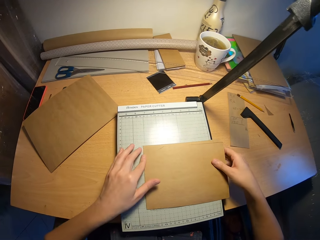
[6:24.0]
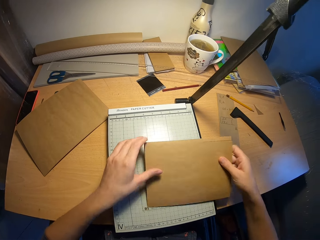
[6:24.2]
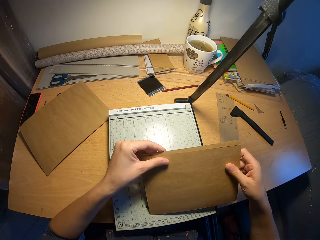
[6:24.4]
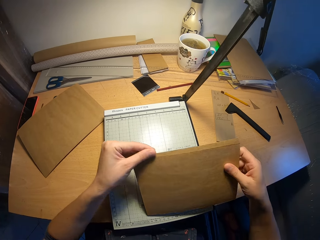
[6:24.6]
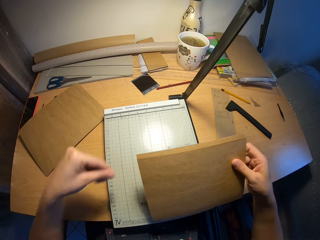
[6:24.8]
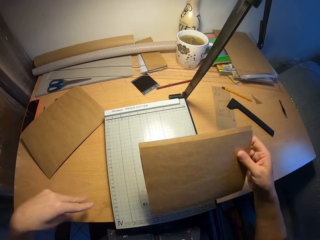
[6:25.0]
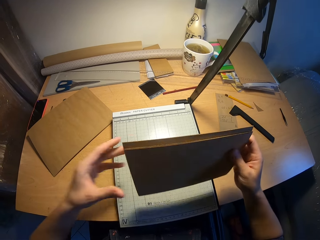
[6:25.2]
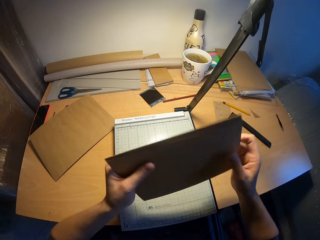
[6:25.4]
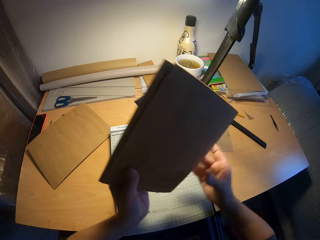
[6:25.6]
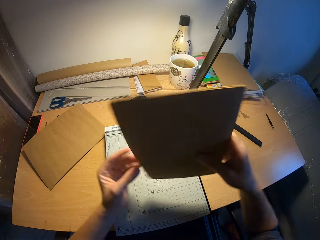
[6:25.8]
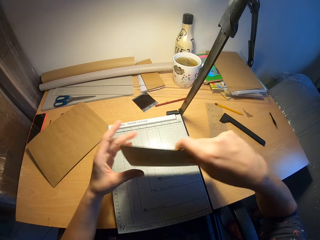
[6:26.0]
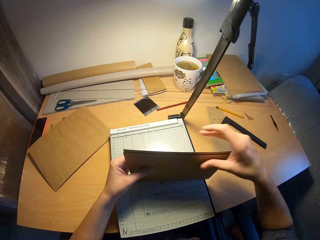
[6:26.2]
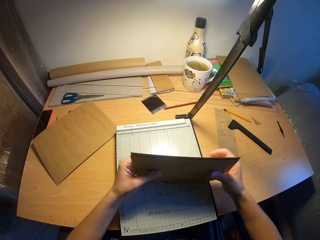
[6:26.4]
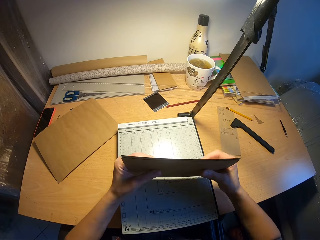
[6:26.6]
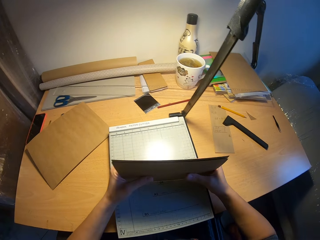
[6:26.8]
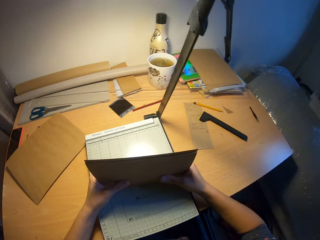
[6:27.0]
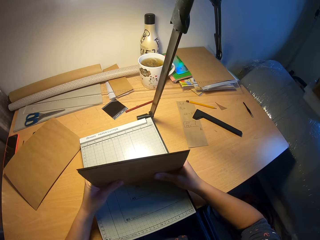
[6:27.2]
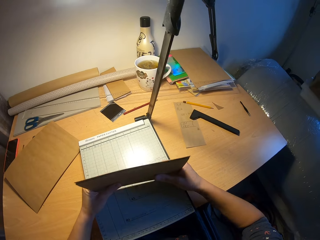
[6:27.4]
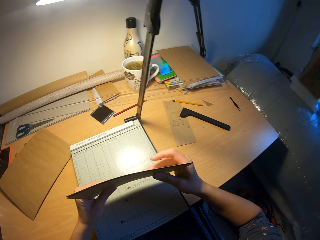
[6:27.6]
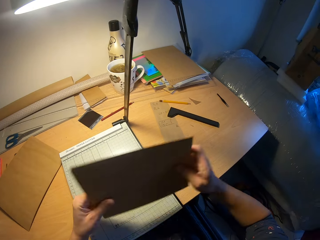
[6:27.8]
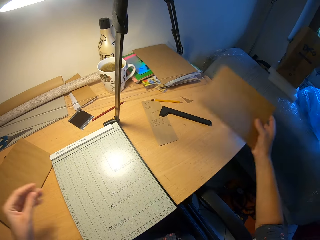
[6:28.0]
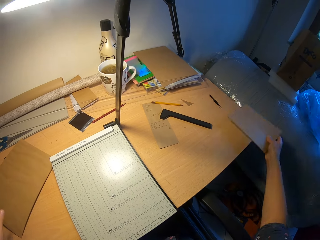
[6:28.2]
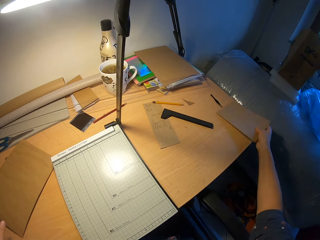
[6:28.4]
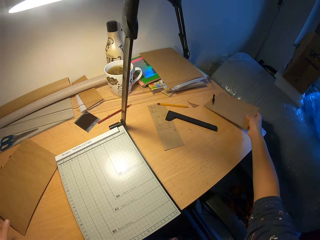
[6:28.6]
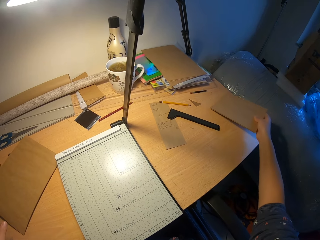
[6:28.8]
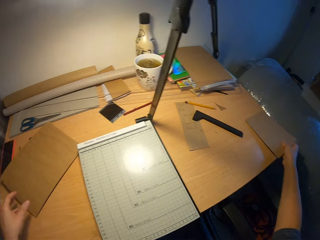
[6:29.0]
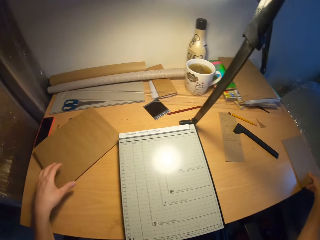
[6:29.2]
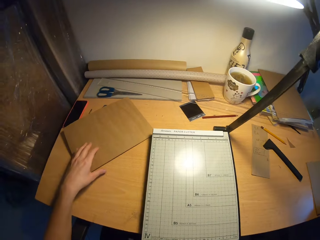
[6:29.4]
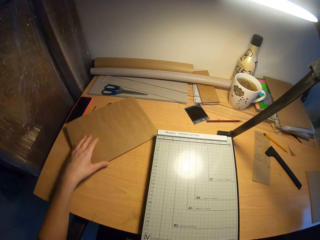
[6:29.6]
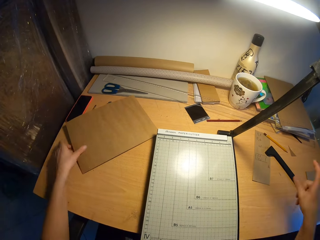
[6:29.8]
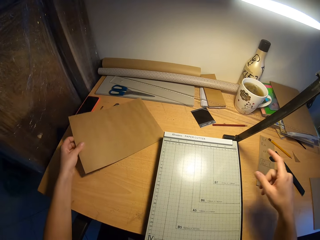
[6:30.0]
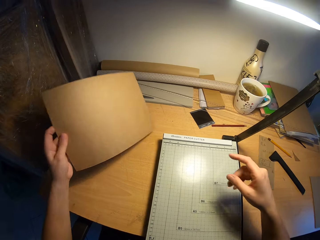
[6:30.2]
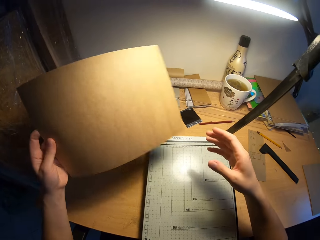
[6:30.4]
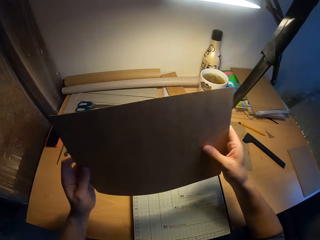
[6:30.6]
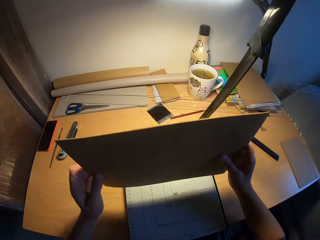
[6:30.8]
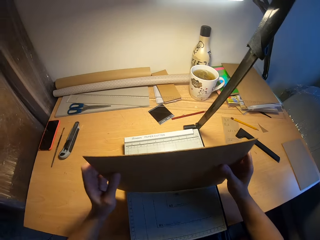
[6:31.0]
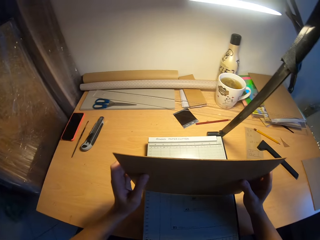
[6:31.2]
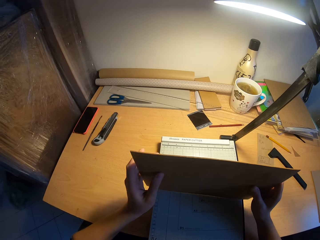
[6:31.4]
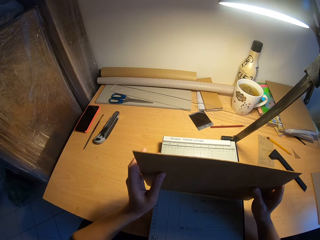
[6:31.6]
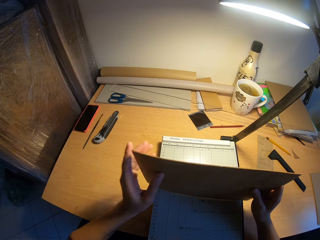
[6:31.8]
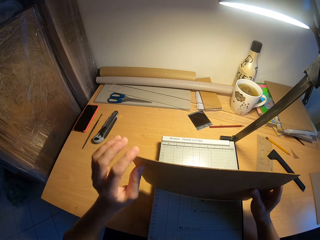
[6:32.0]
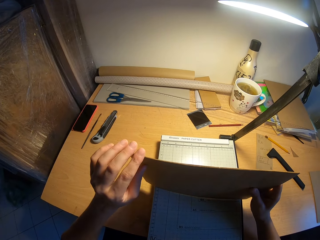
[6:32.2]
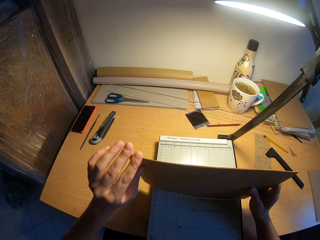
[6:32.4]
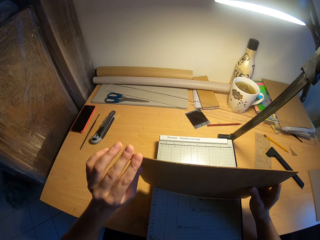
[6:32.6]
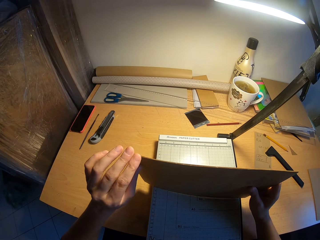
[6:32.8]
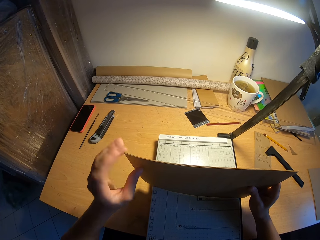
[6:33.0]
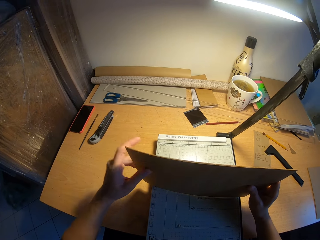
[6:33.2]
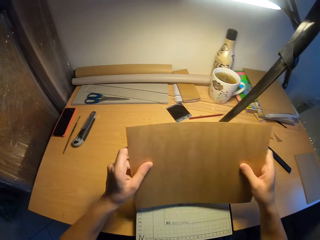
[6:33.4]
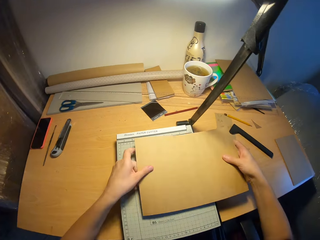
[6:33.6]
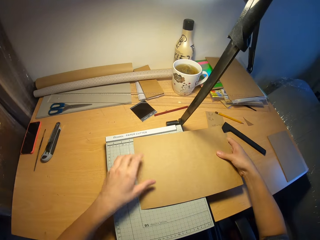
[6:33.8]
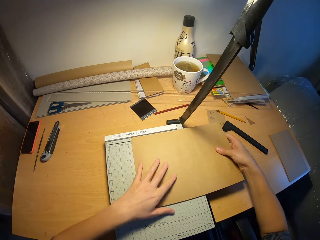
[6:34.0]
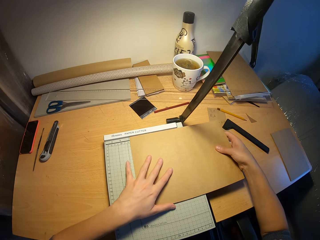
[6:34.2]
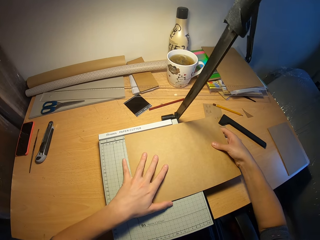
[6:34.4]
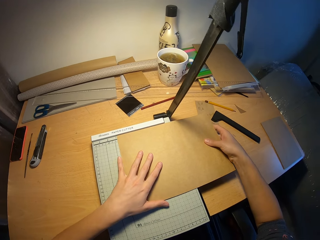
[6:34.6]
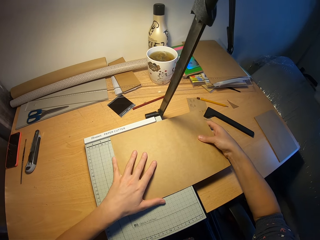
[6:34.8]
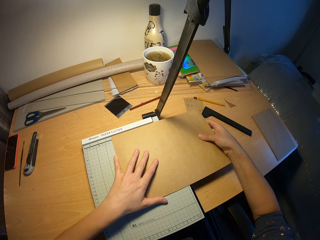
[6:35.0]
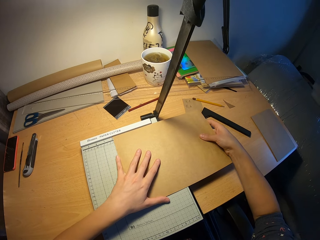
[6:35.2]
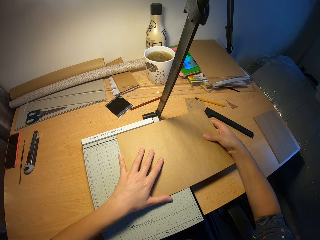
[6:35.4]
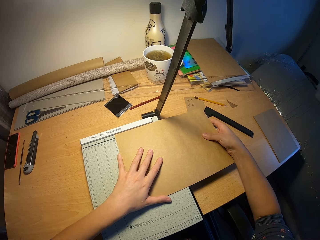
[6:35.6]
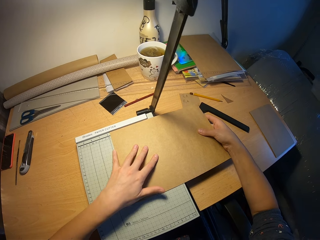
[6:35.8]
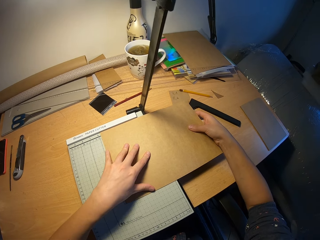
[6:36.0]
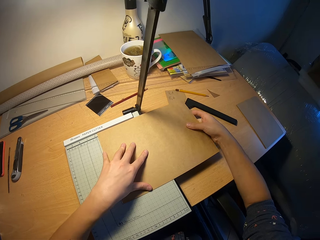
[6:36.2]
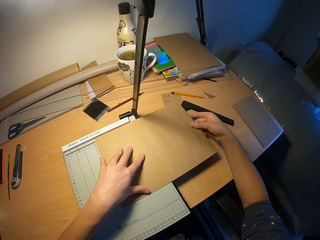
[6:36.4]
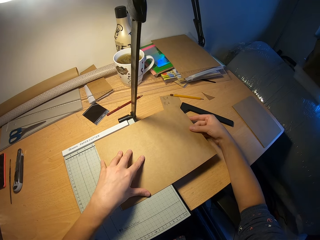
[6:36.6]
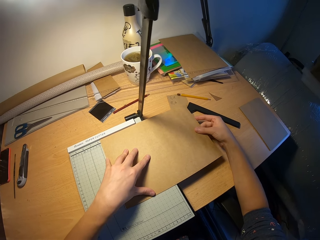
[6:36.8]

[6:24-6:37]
The camera wearer drops the paper on the paper cutter. They hold the envelopes together. They pick the paper. They arrange the papers. They fix the envelopes together. They move a clip tool aside with the envelope. They place the envelopes on the table. They pick the envelopes from the table. They arrange the papers. They examine the envelopes. They place the envelopes on the paper cutter.

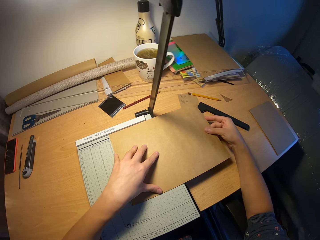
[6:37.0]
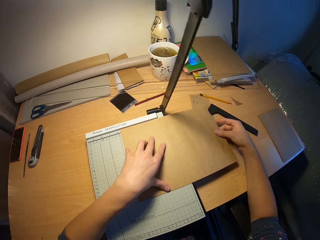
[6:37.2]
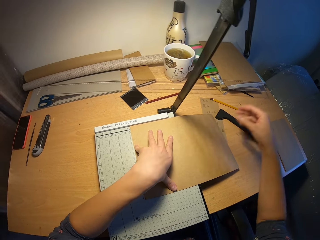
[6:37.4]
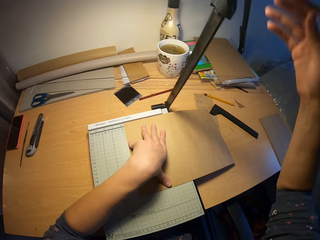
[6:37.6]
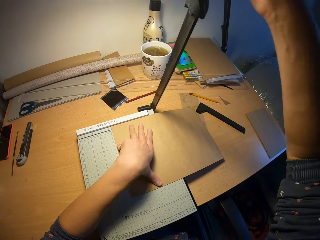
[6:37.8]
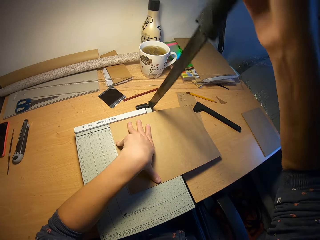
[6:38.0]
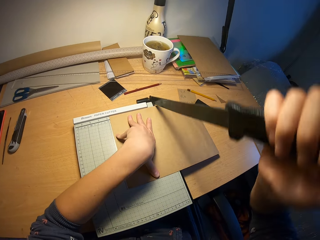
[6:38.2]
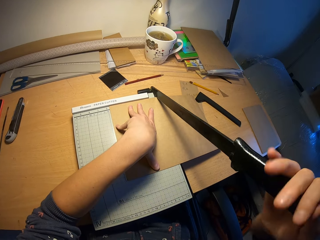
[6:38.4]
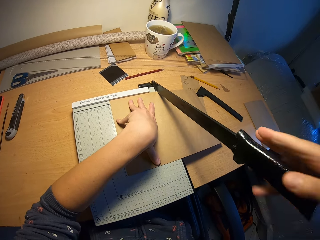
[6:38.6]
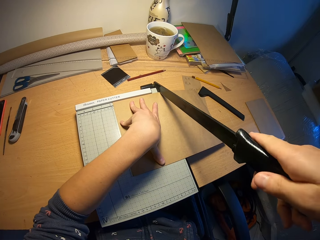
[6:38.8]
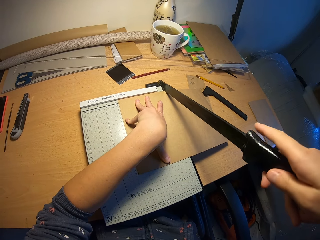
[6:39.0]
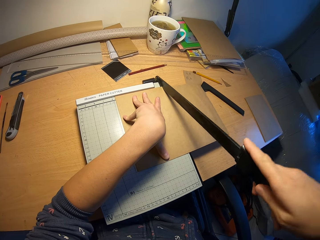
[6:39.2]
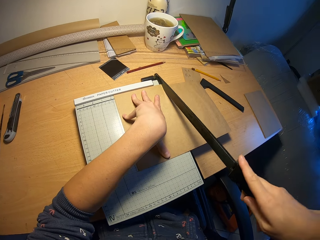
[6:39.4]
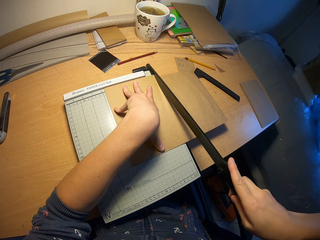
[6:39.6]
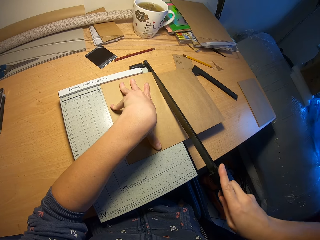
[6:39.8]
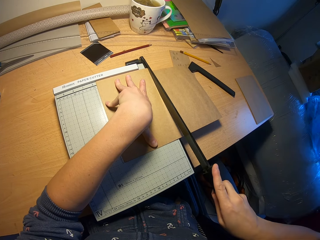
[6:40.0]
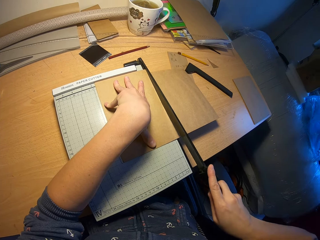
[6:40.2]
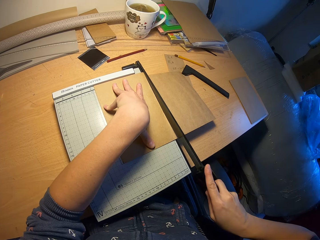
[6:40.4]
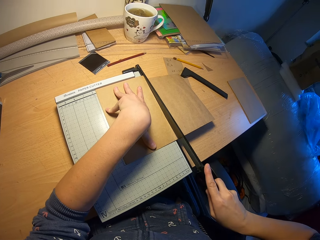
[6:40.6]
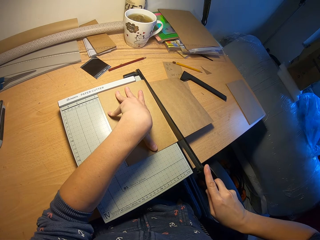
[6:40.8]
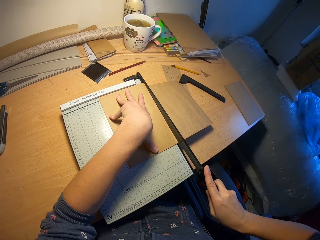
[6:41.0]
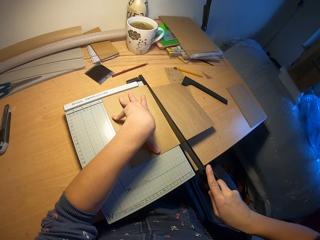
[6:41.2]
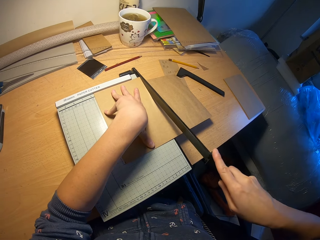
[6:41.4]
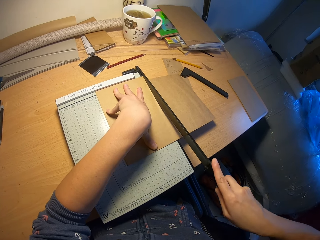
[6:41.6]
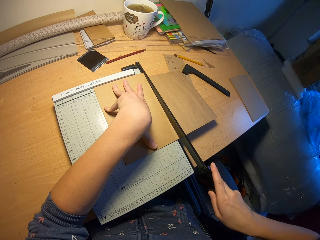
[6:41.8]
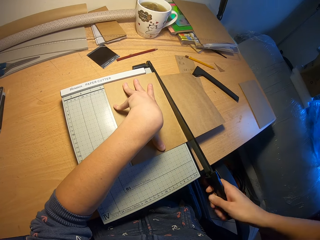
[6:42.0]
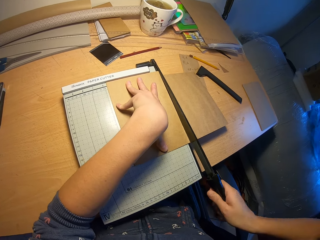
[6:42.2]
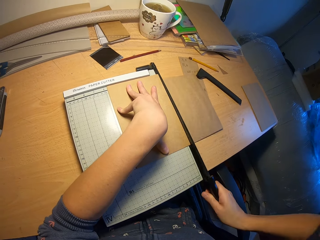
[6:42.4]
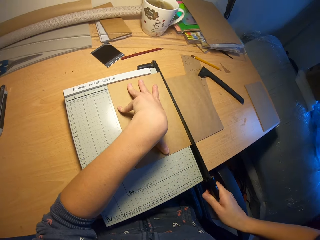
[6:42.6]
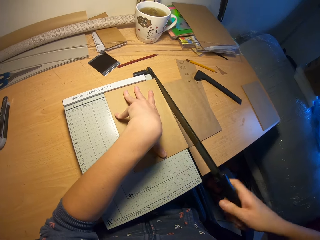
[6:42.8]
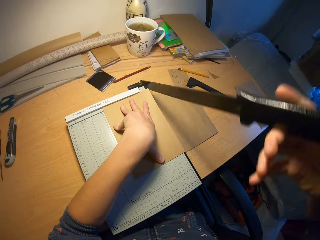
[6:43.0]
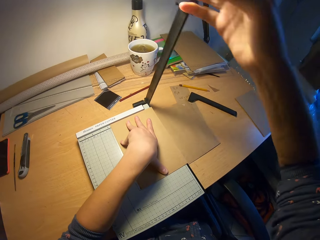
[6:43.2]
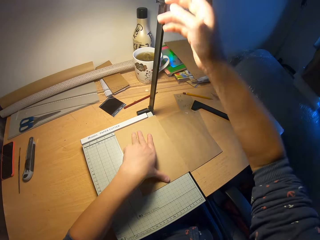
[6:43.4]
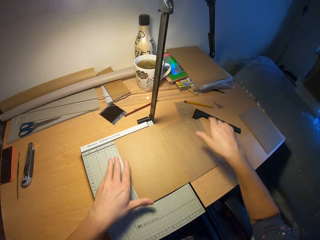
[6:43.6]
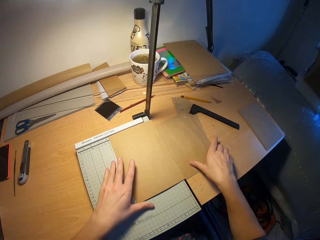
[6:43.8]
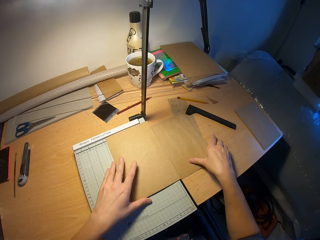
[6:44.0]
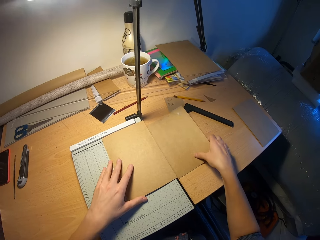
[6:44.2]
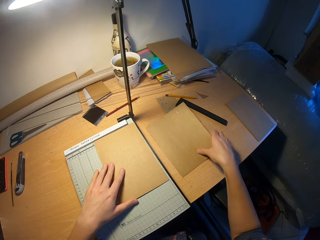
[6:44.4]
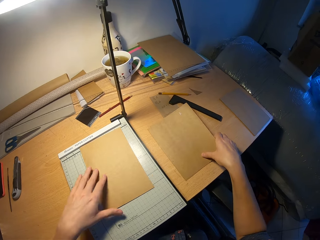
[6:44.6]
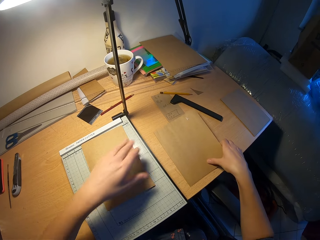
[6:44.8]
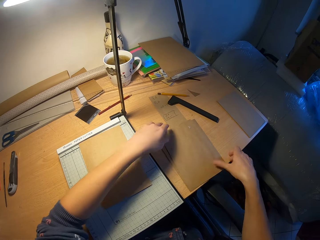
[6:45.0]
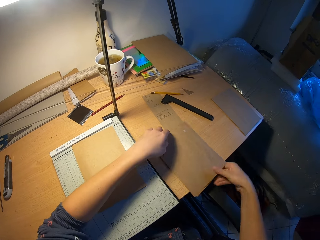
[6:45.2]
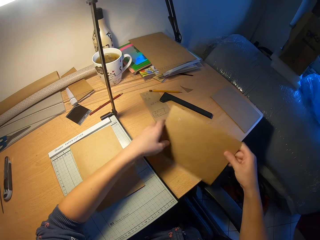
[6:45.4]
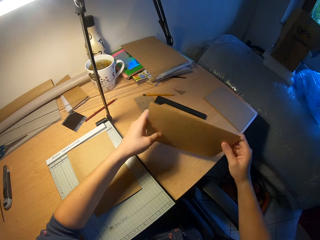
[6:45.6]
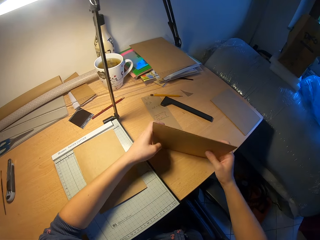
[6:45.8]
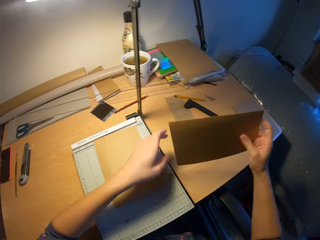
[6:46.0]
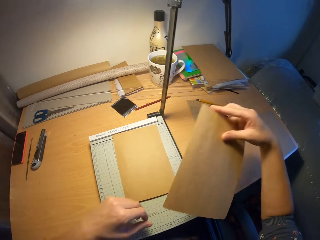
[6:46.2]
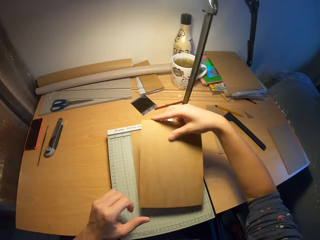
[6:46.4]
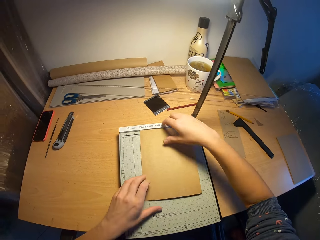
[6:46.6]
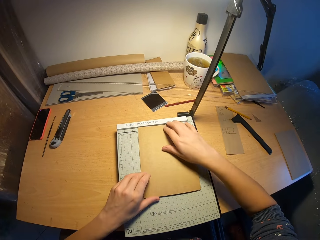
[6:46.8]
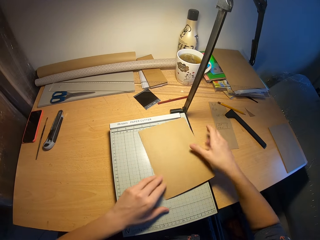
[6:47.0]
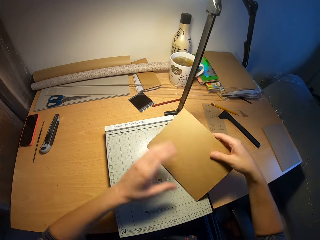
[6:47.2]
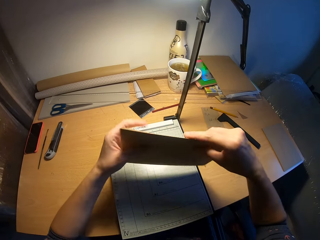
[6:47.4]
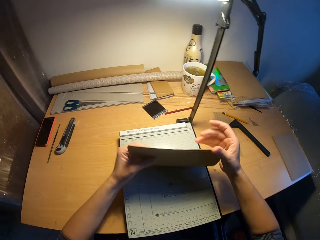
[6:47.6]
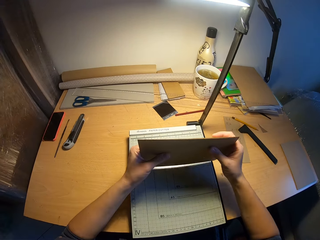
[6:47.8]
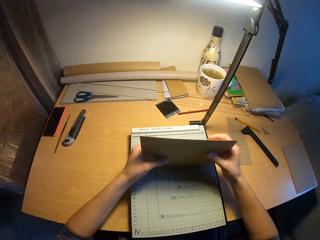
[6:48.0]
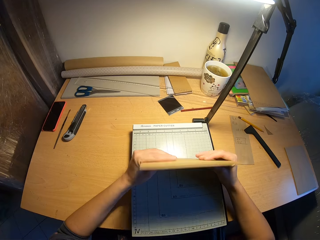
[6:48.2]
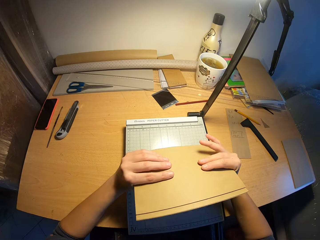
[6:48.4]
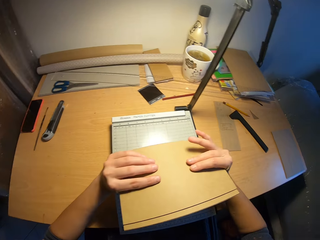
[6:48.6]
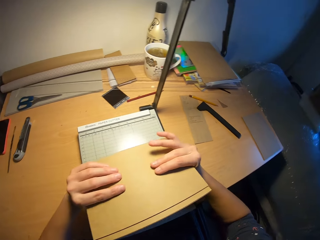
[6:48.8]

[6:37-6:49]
The camera wearer holds the handle of the paper cutter. They cut the envelopes or papers with the paper cutter. They pick the cut piece of the envelopes, place the cut piece of the envelopes on top of other envelopes, arrange the papers, and fix the cut pieces of the envelopes together.
